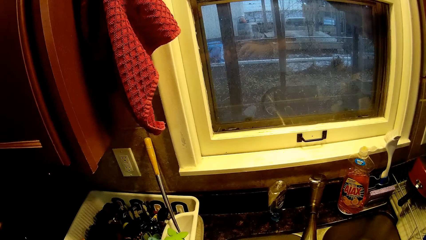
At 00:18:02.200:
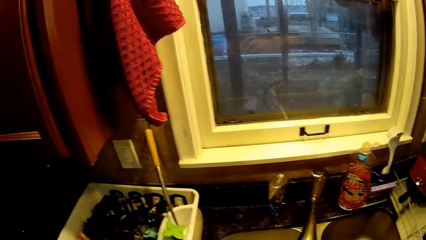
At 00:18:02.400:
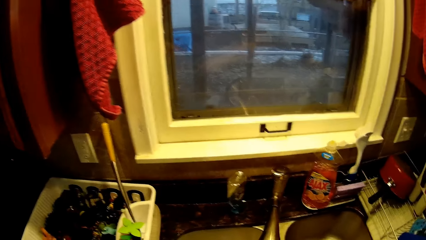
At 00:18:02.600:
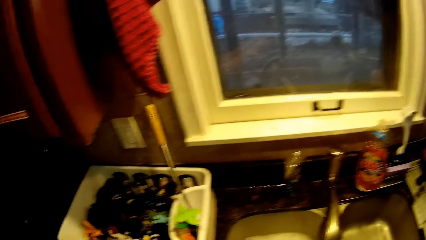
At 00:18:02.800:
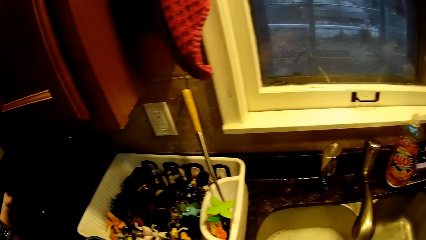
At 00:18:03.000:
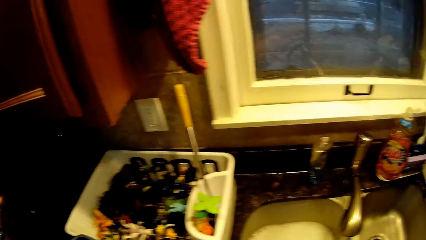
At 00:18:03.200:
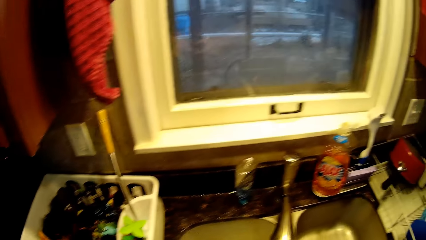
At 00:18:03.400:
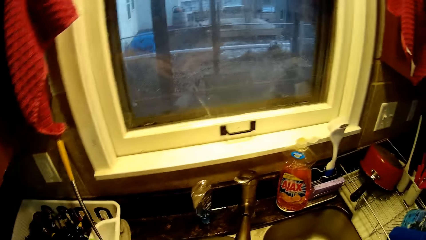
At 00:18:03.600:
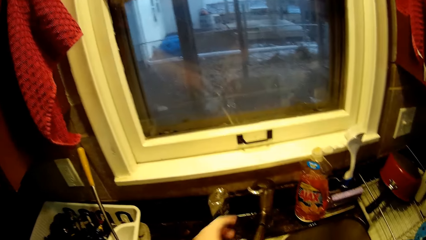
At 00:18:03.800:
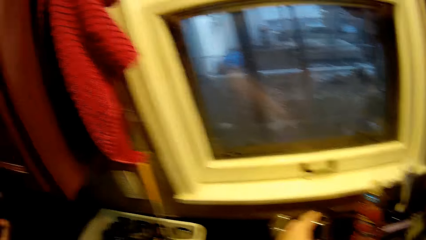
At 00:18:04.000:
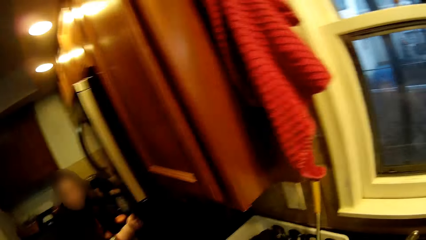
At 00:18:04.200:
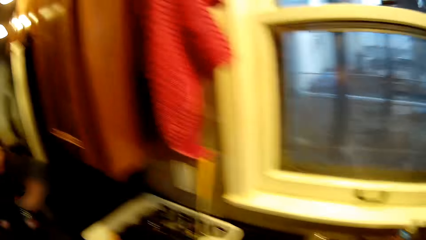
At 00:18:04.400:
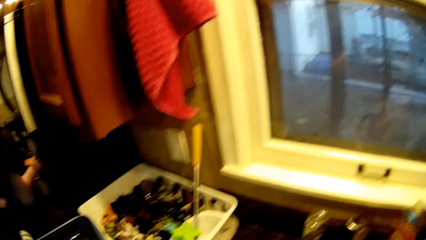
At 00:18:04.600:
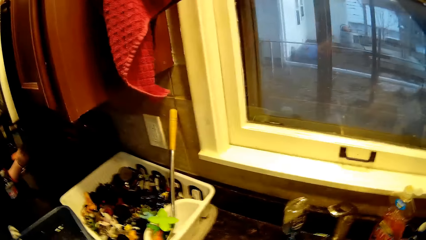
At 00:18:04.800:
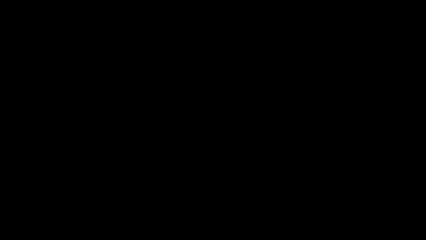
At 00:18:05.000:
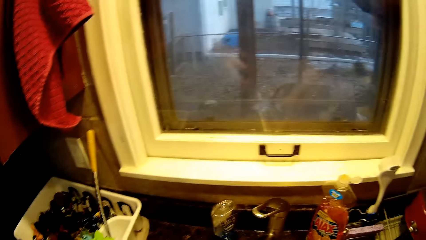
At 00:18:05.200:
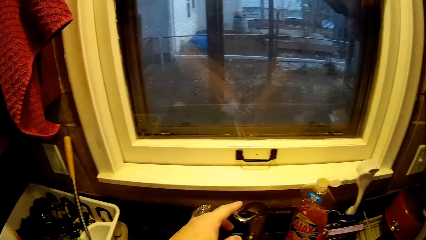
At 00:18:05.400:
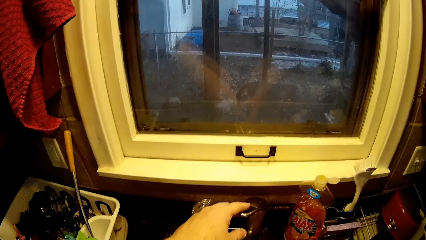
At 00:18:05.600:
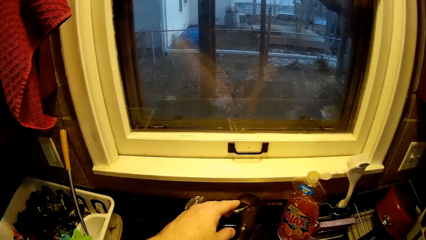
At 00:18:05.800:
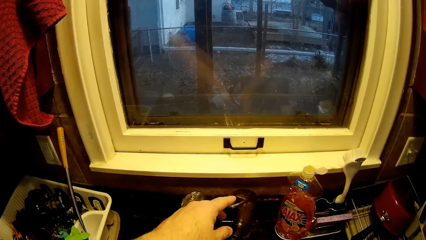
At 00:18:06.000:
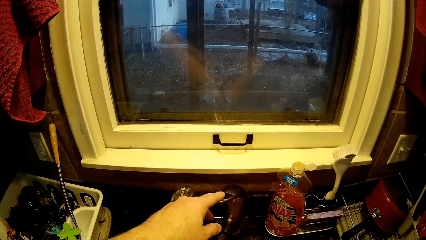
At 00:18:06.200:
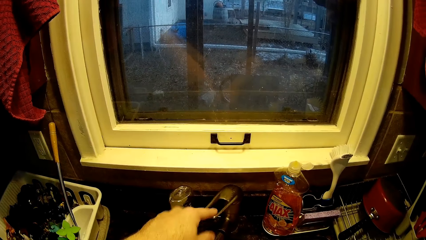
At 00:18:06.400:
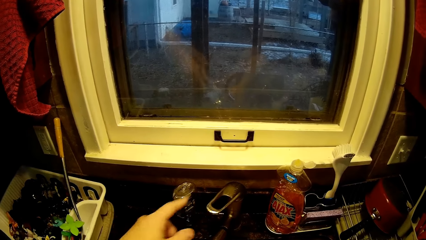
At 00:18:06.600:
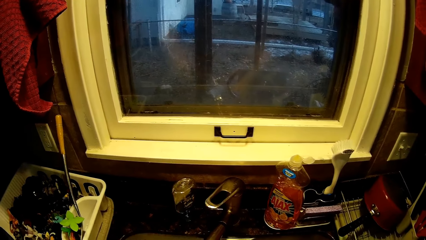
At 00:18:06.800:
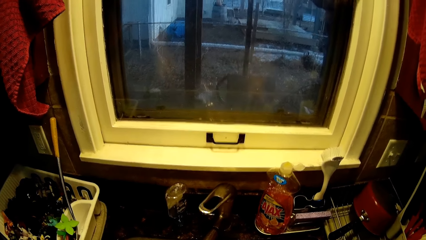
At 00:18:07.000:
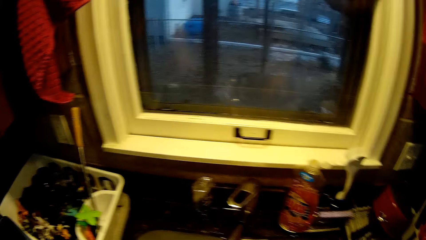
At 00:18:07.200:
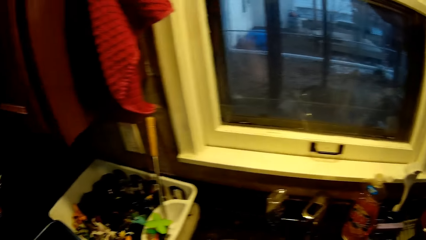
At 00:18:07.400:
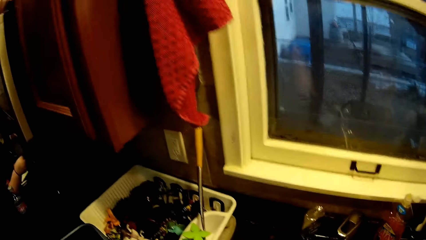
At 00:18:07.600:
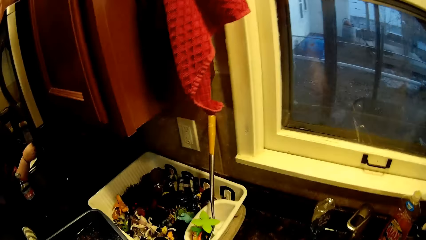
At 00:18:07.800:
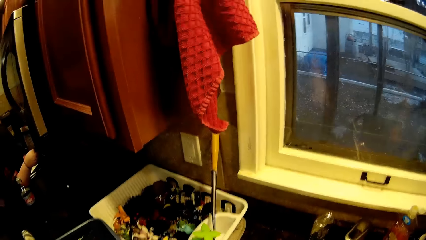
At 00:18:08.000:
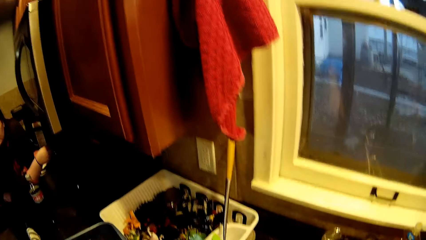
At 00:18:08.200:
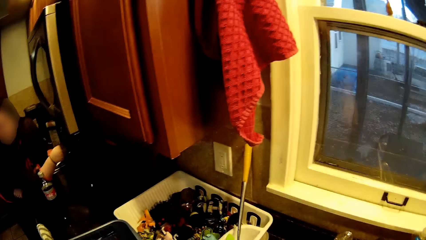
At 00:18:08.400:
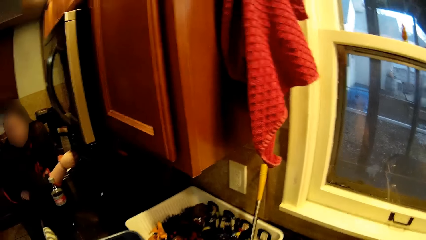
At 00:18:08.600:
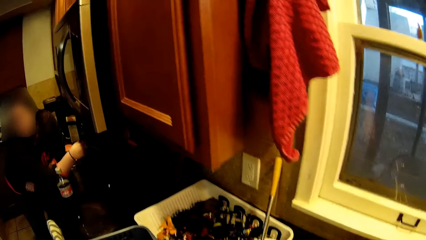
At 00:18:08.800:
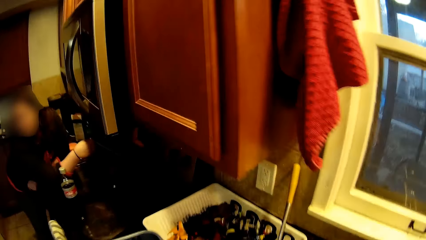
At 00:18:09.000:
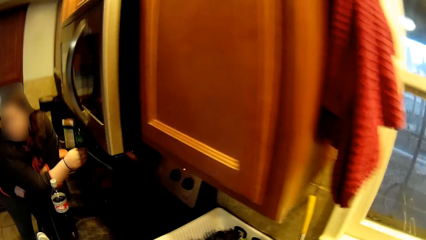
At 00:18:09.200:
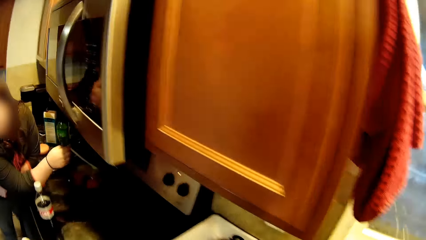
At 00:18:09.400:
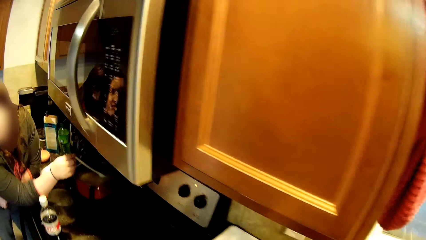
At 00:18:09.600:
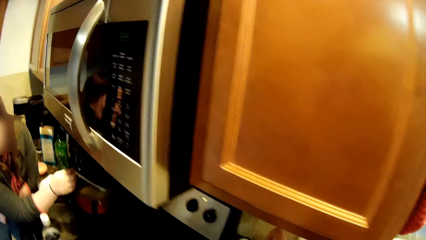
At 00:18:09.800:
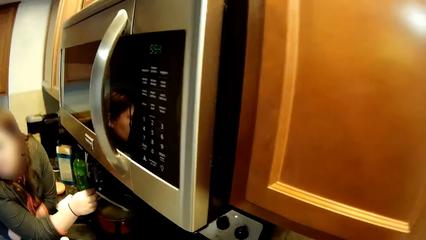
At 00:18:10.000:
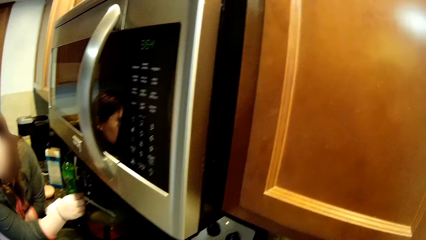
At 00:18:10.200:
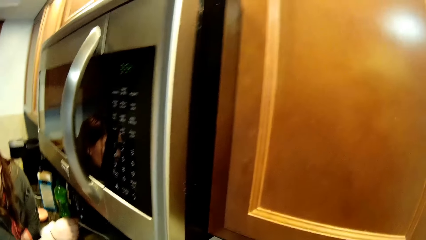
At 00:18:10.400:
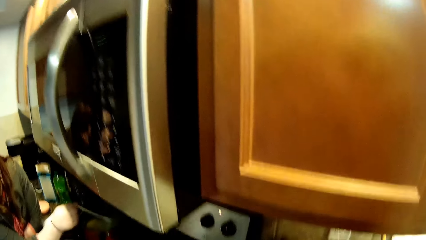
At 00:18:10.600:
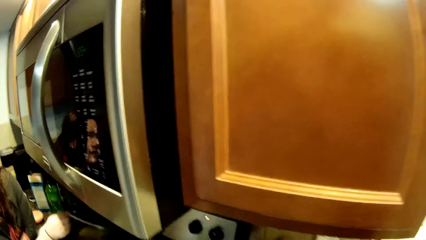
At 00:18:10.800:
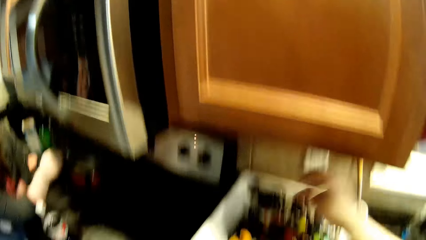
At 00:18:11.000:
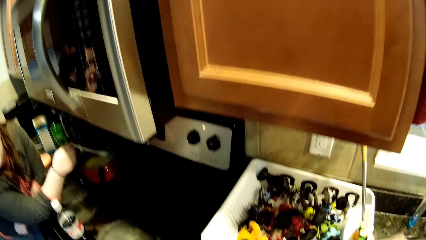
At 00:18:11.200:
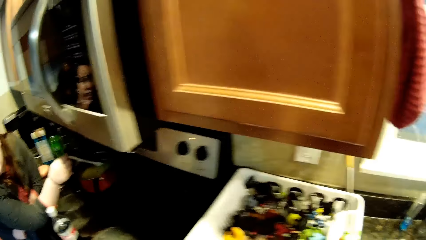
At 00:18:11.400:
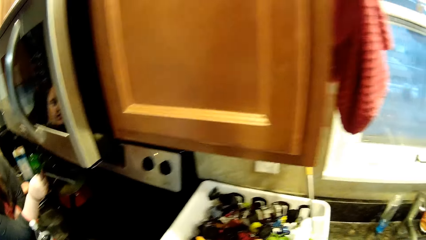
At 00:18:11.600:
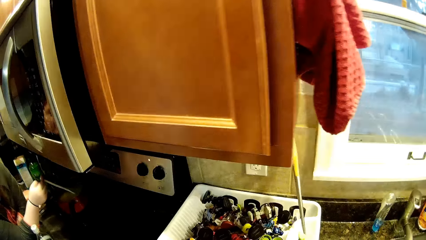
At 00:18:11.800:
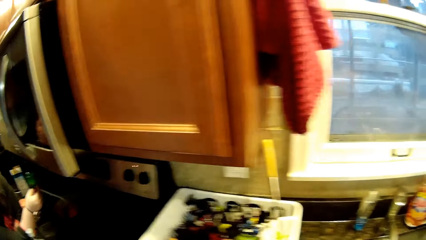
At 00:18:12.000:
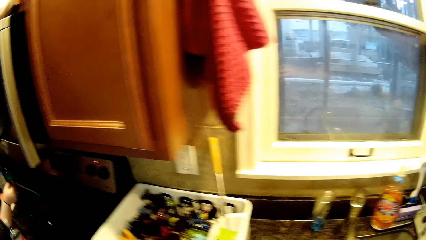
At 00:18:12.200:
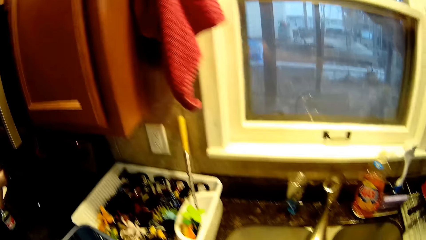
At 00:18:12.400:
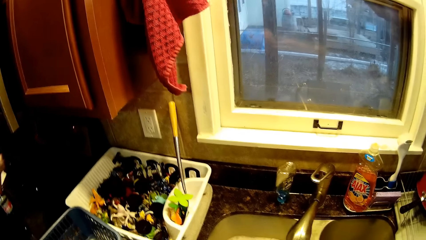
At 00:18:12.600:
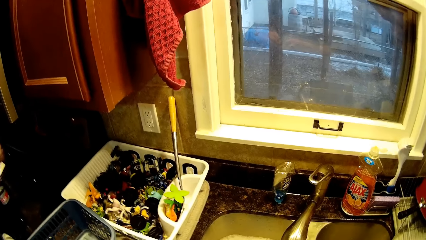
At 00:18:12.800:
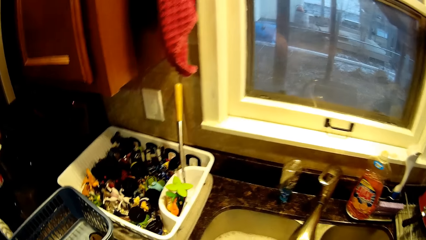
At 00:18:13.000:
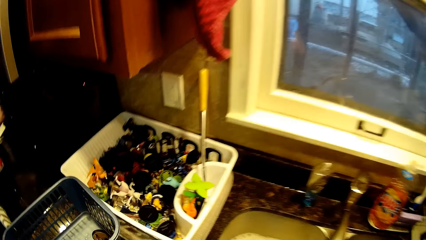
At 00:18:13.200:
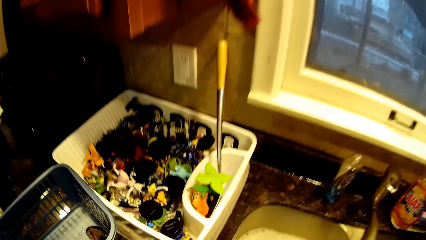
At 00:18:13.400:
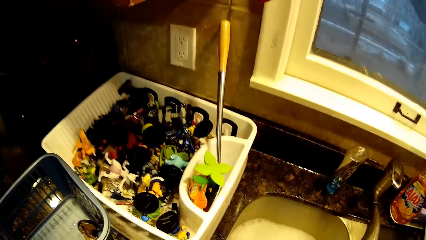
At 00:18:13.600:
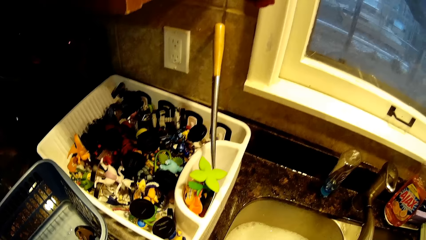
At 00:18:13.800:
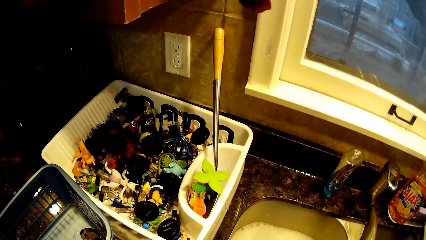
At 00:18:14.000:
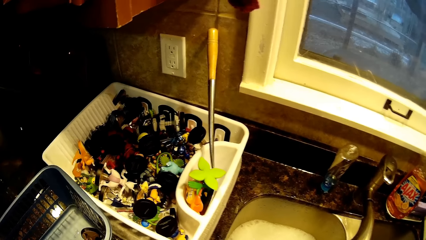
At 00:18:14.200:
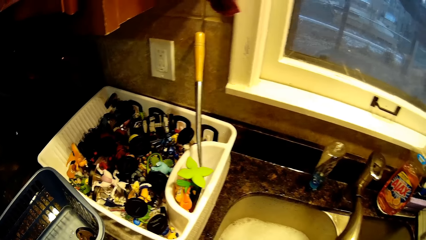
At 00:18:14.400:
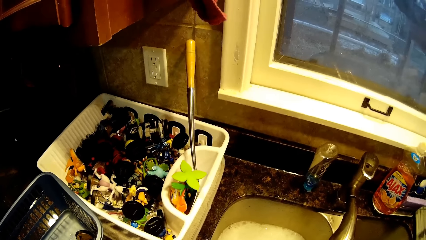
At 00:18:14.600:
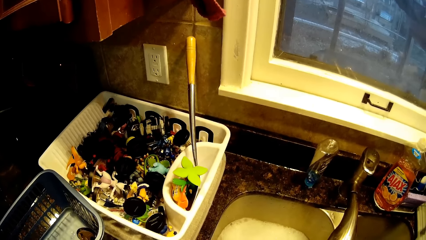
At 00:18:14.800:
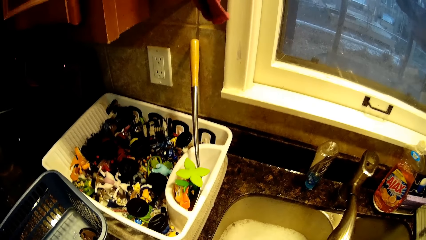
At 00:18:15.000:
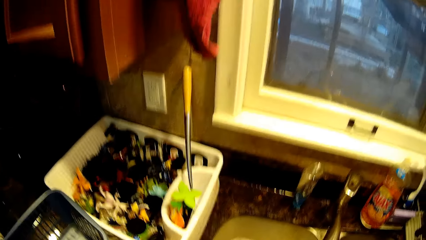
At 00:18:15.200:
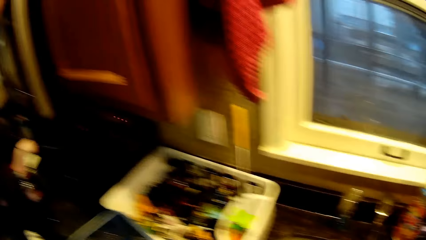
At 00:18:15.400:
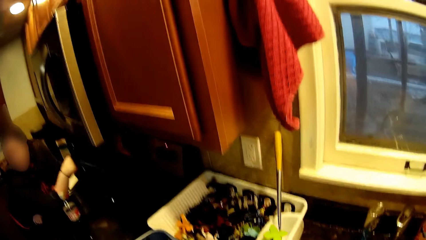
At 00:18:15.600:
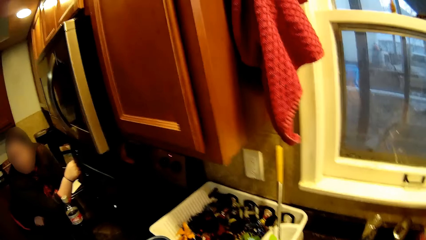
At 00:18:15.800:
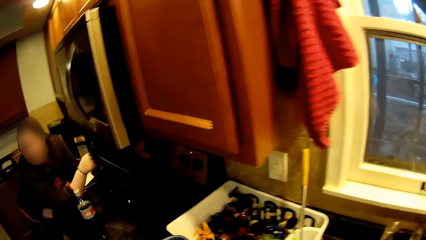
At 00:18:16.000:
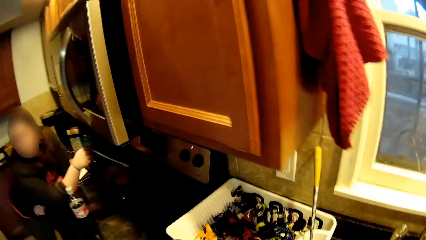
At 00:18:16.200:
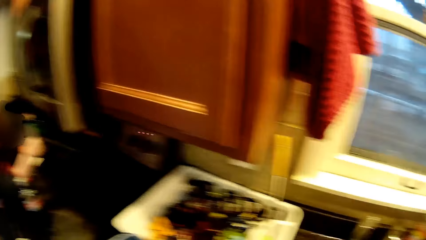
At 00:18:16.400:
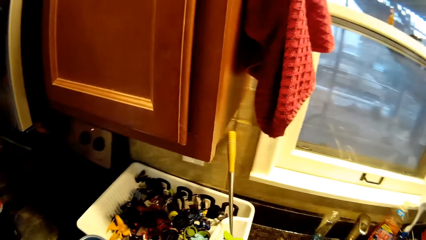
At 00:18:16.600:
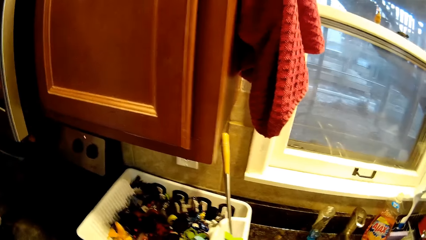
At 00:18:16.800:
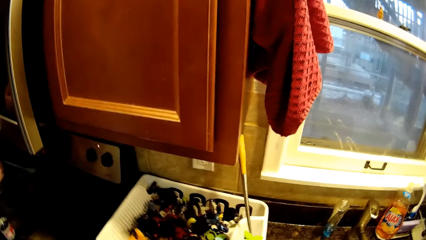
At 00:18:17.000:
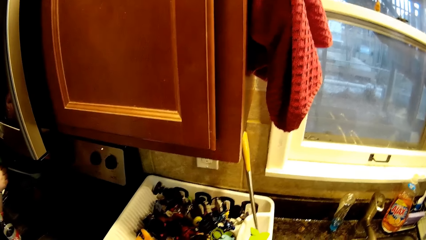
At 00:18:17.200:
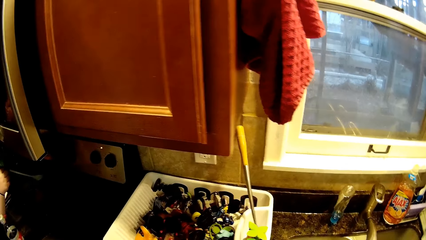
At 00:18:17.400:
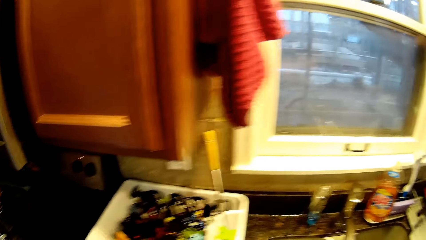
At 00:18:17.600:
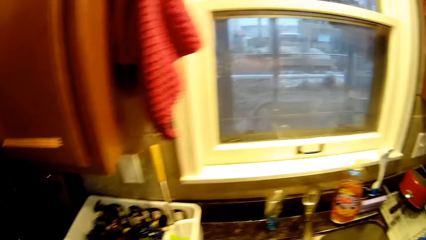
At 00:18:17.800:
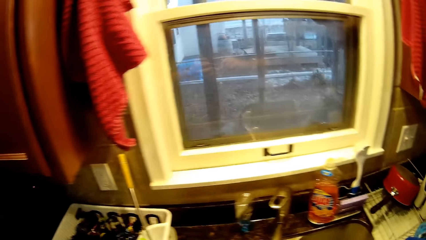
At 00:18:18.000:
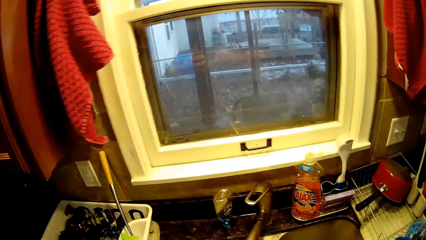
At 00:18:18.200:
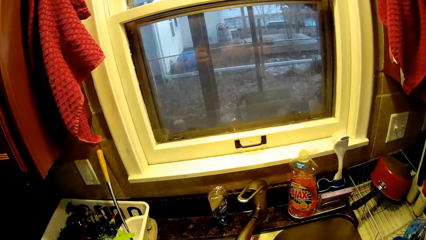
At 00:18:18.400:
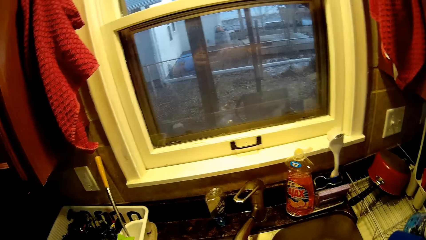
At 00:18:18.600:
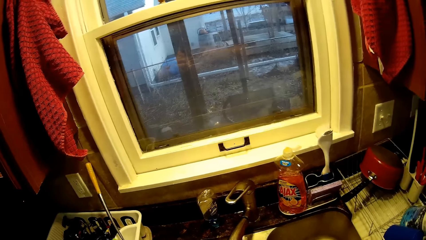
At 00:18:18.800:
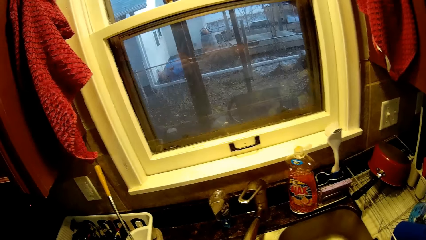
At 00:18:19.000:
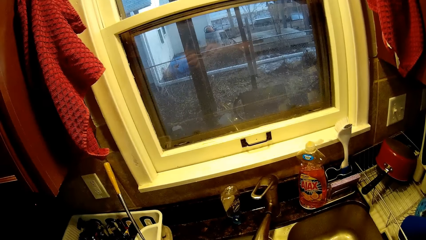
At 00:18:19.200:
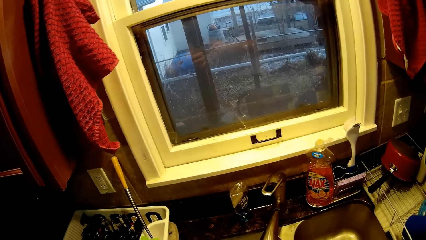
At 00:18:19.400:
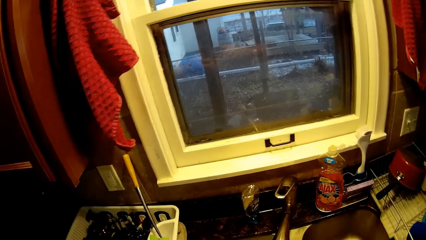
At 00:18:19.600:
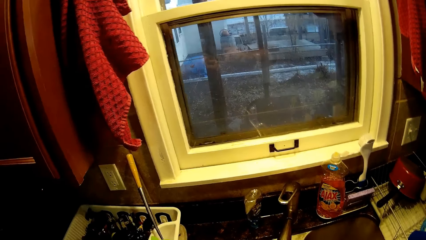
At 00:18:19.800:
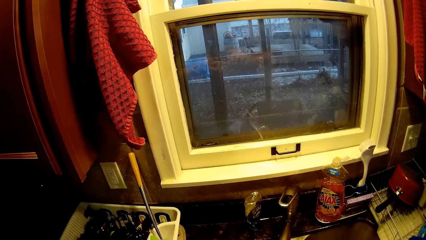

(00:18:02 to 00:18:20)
The camera wearer puts down a toothbrush. They rinse a toy. They close a tap of water. They shake something. They put down the toy in a dish rack. A man leans on the counter top. A woman puts a hand on a table. The camera wearer turns around.
